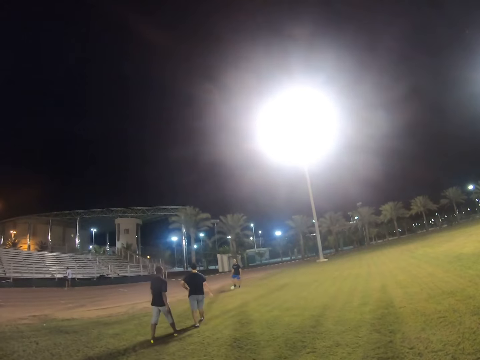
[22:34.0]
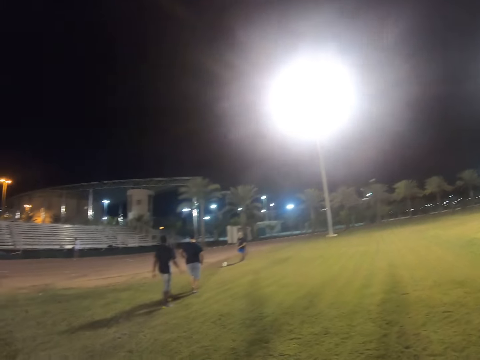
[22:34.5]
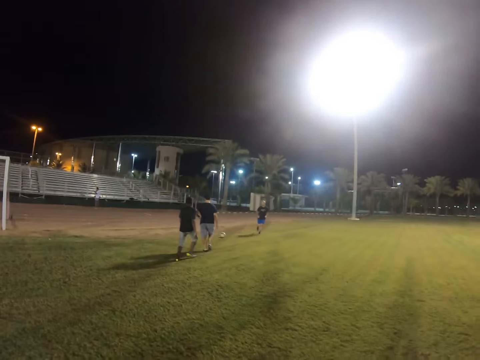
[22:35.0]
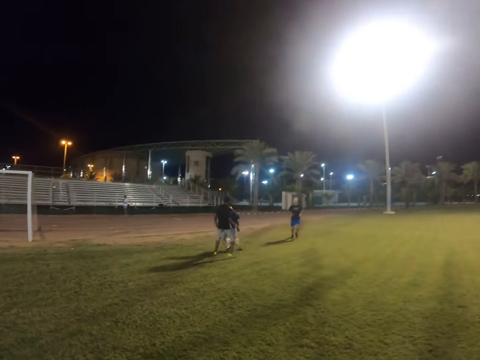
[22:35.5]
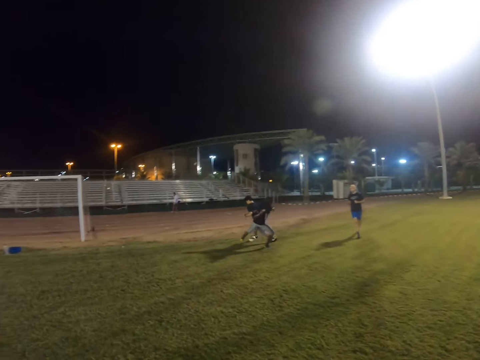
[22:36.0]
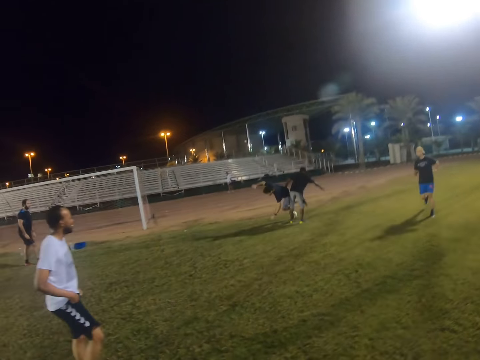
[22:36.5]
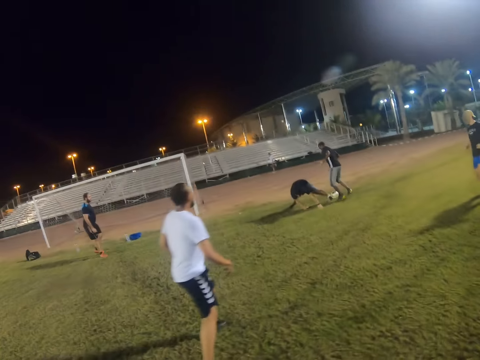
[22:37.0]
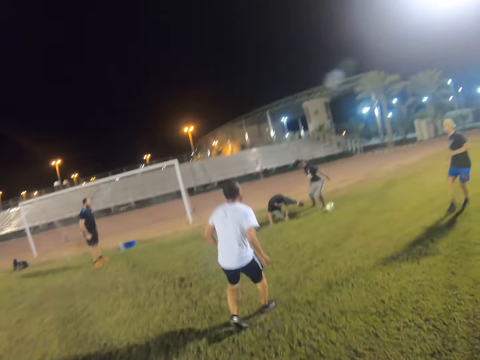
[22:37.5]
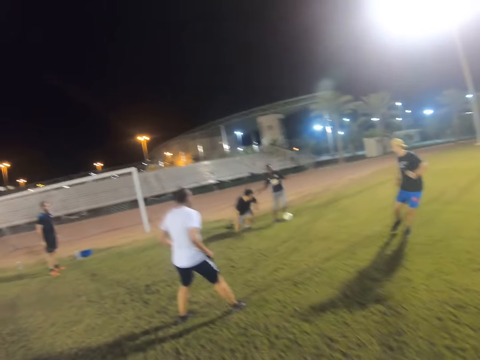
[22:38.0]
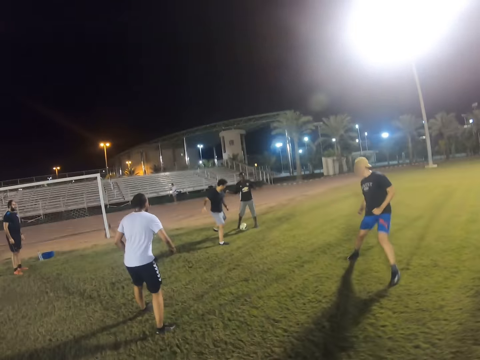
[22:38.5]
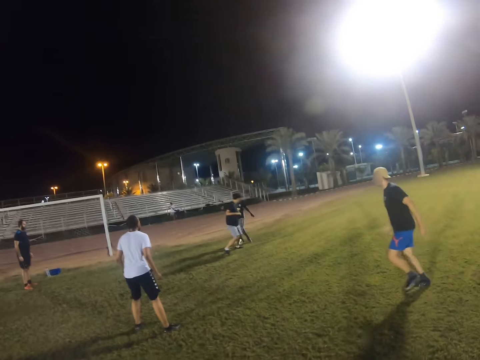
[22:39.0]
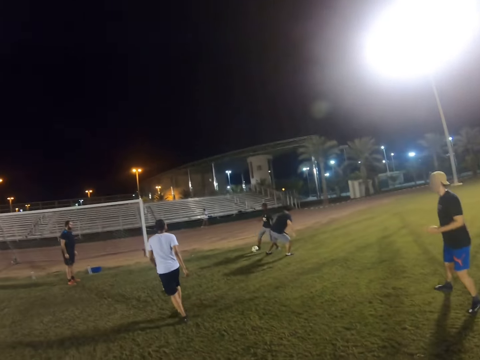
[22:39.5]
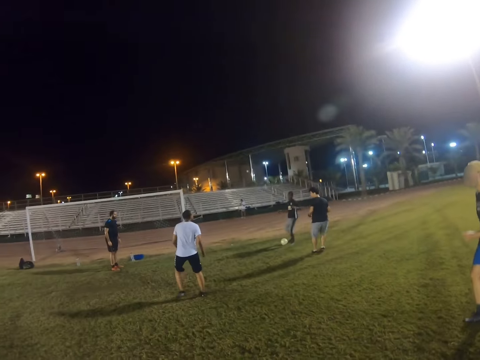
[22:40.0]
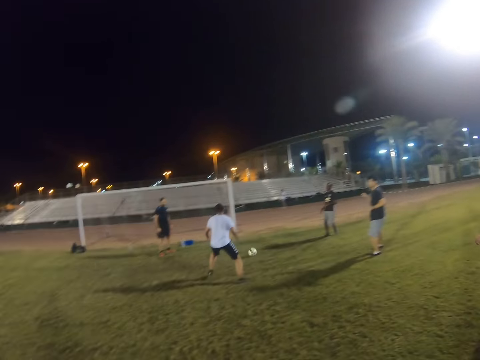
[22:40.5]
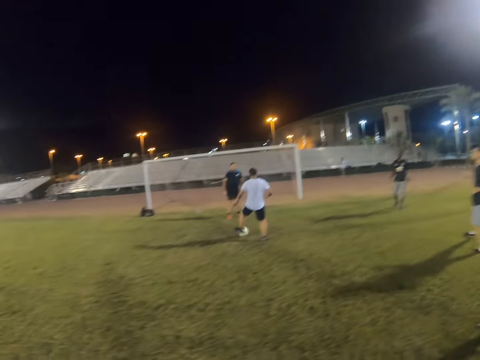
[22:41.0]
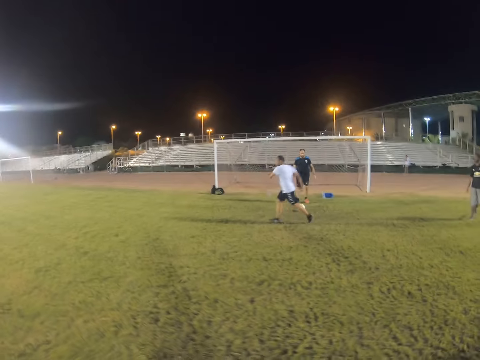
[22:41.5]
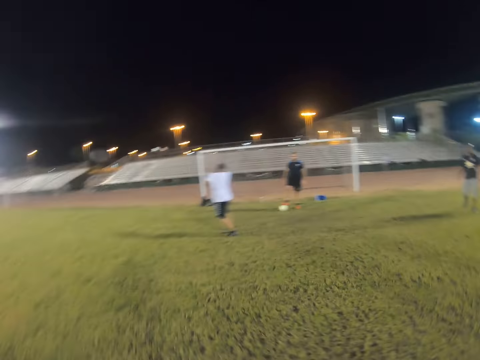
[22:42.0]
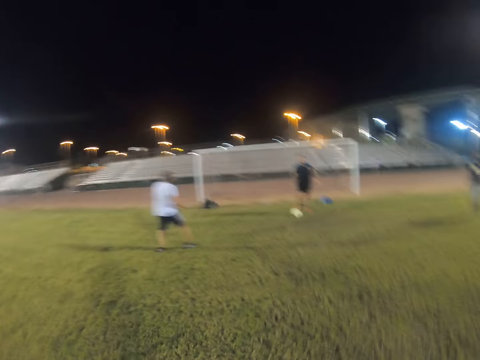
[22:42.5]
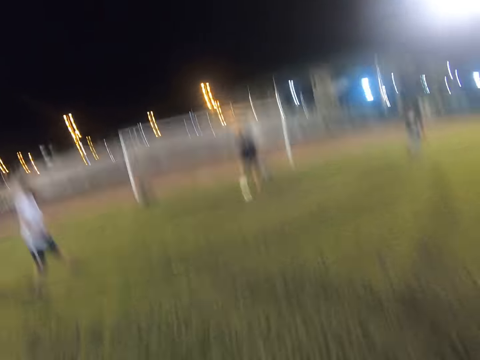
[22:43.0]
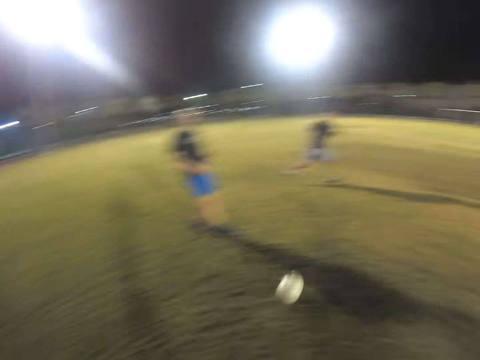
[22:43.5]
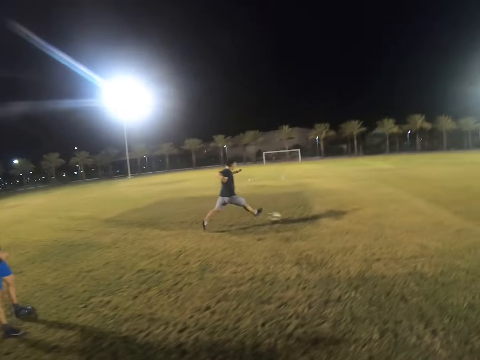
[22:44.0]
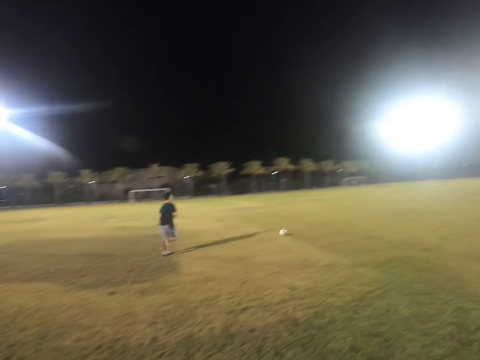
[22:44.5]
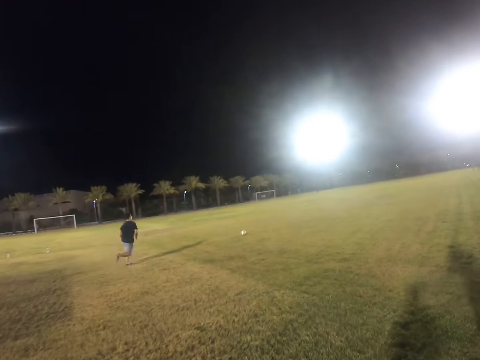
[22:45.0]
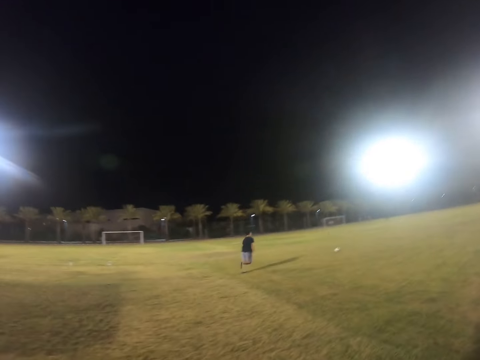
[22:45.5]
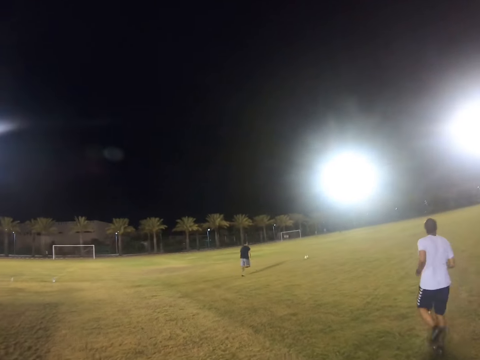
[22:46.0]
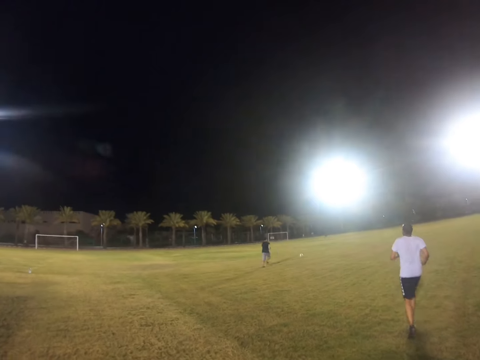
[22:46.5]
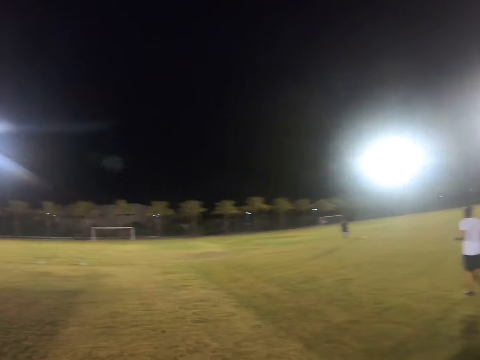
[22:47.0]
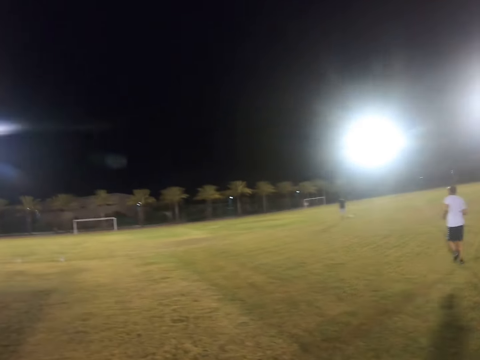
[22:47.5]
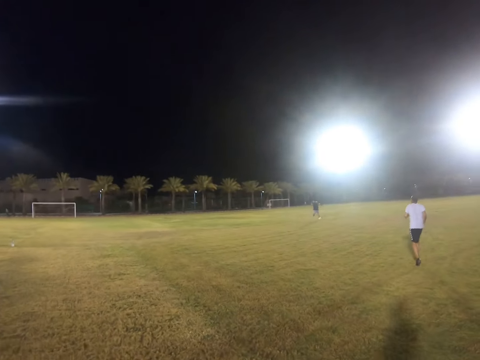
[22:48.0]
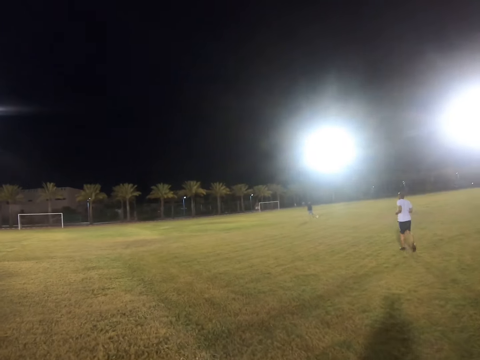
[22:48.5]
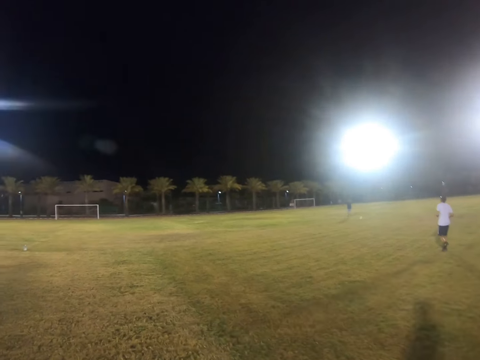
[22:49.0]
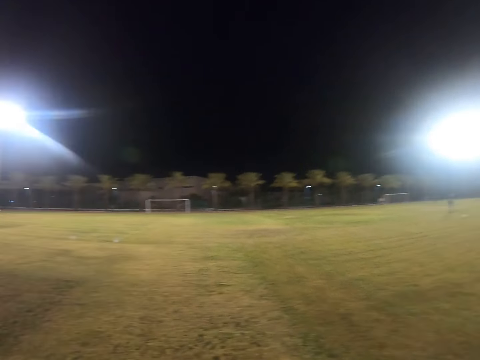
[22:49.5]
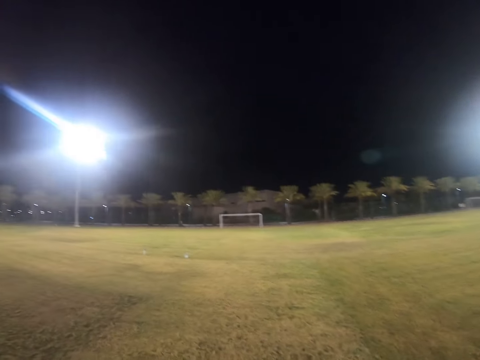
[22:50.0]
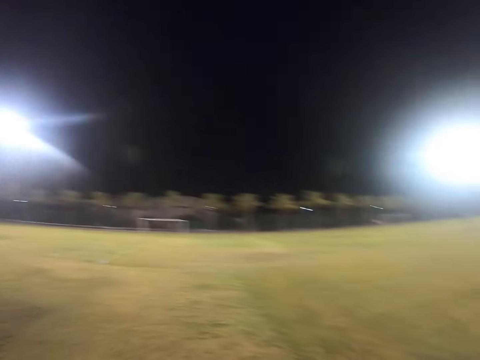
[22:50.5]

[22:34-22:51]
A man hits the ball. Another man kicks the ball. The second man falls down. A third man hits the ball. A fourth man hits the ball. A fifth man hits the ball. The second man hits the ball. The fourth man runs after the ball.

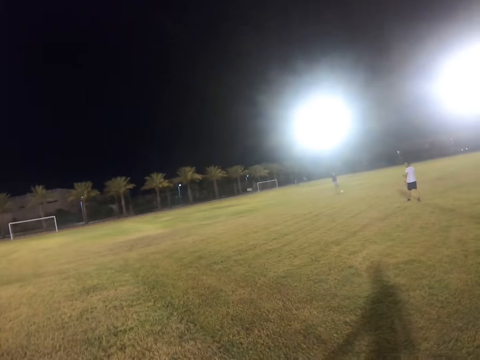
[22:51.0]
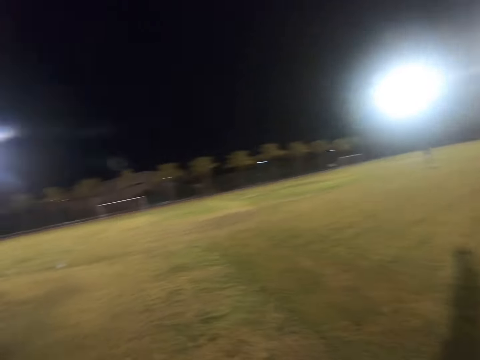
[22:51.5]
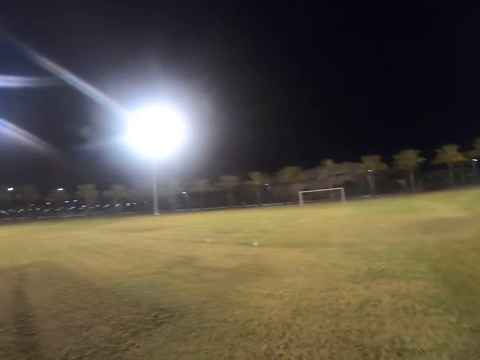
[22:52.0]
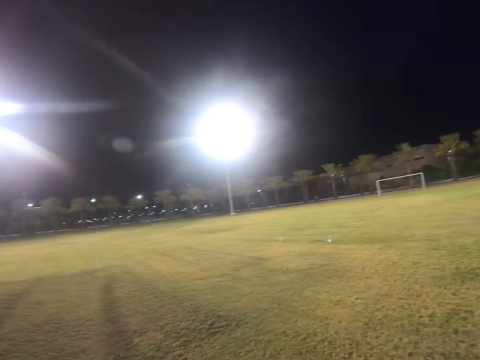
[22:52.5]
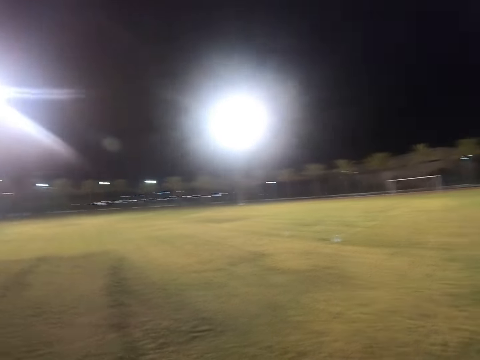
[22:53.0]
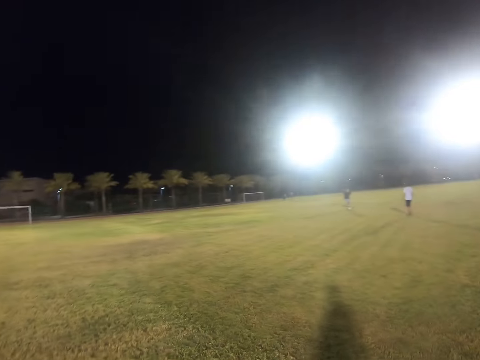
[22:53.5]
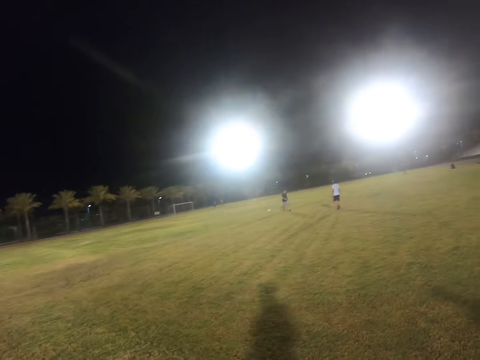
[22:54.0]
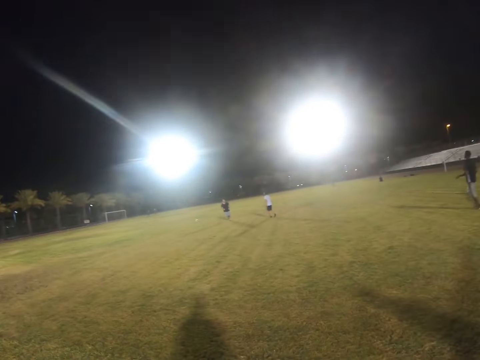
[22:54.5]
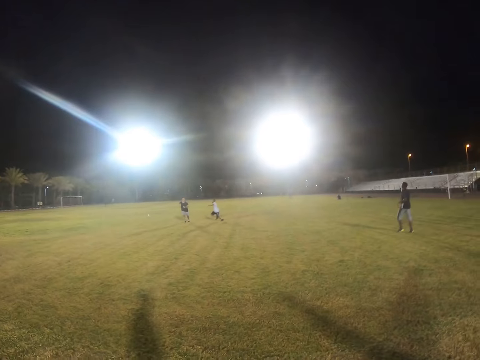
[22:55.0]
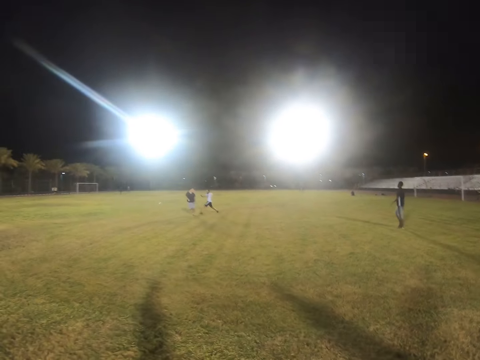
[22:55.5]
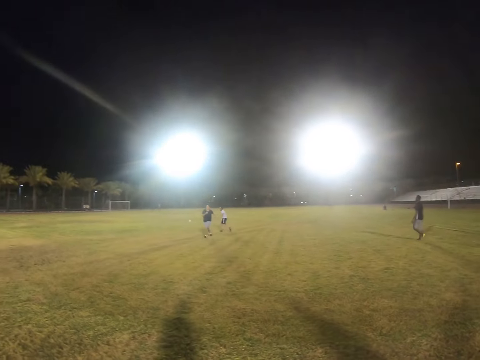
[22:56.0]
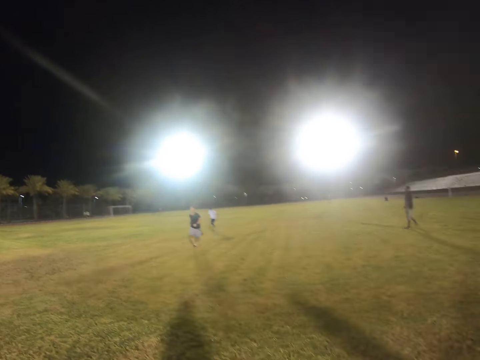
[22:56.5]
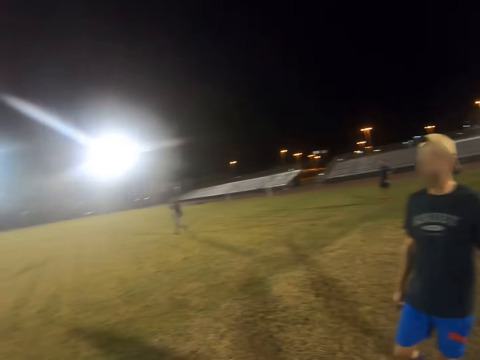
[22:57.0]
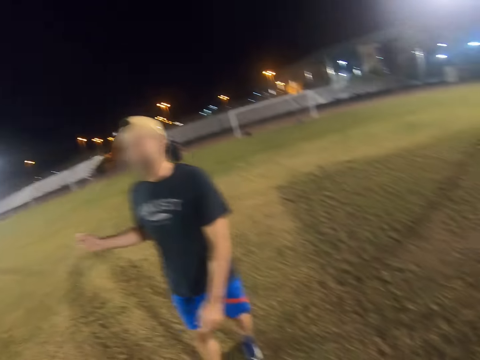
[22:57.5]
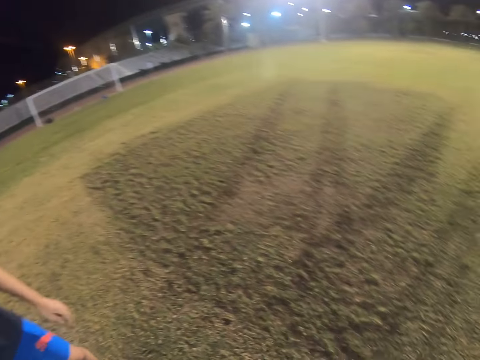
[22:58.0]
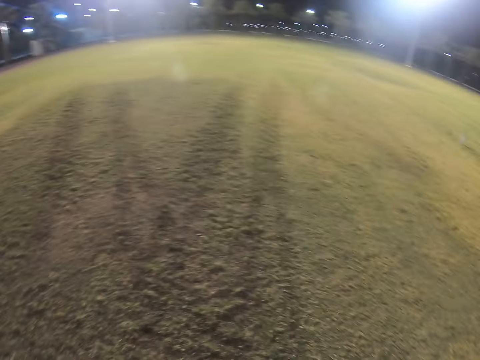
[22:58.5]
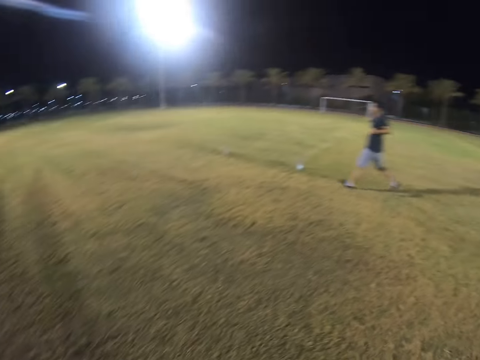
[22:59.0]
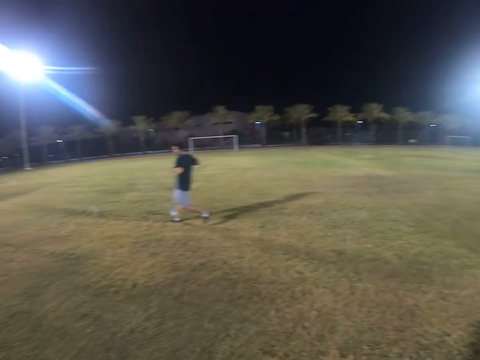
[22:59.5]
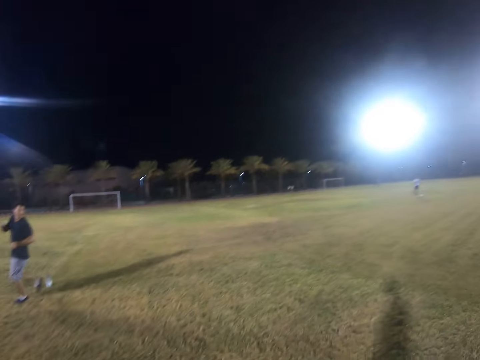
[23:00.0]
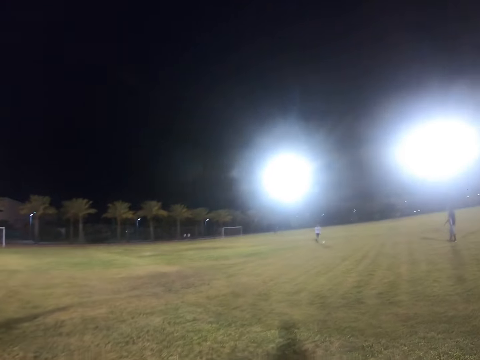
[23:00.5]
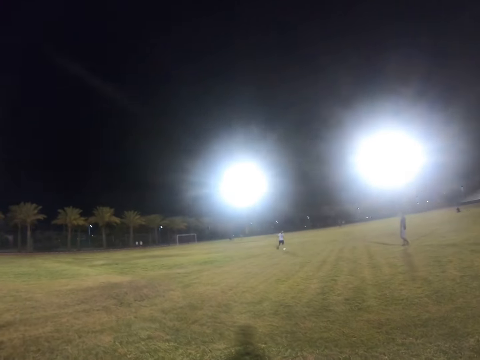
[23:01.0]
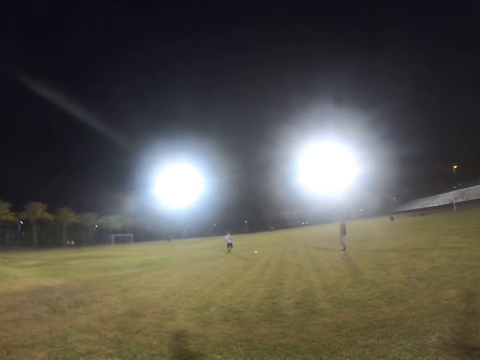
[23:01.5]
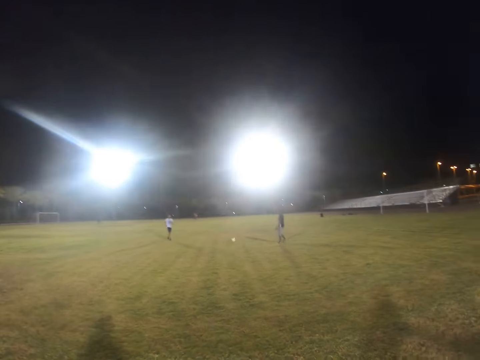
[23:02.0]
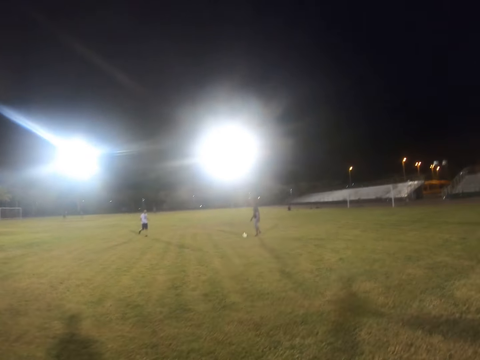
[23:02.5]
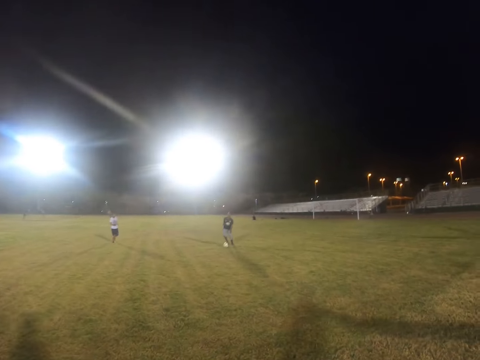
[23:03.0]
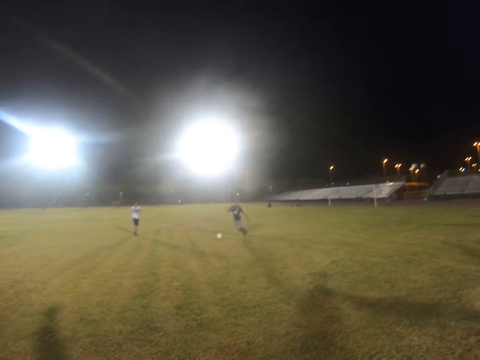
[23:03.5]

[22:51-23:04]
A man runs after the ball.
